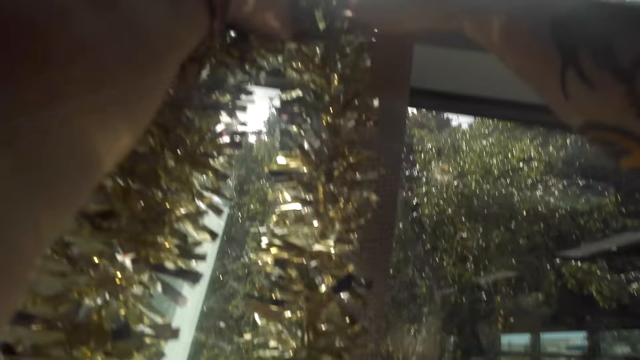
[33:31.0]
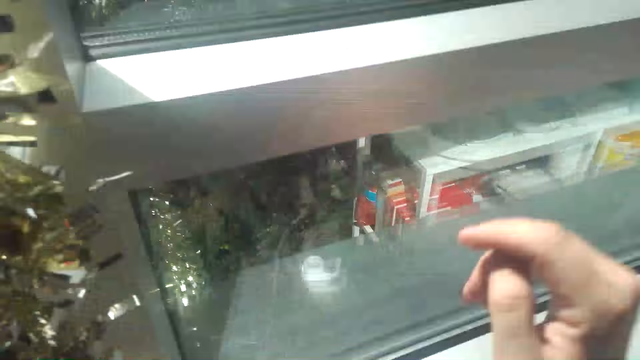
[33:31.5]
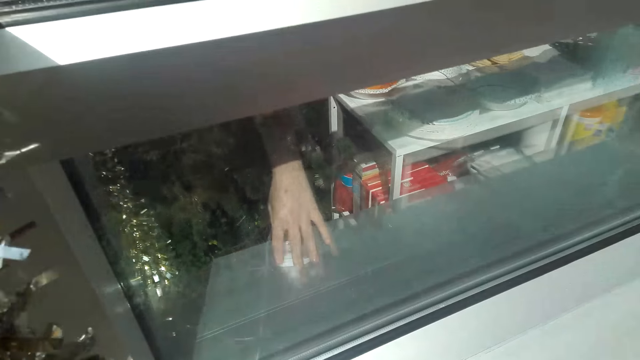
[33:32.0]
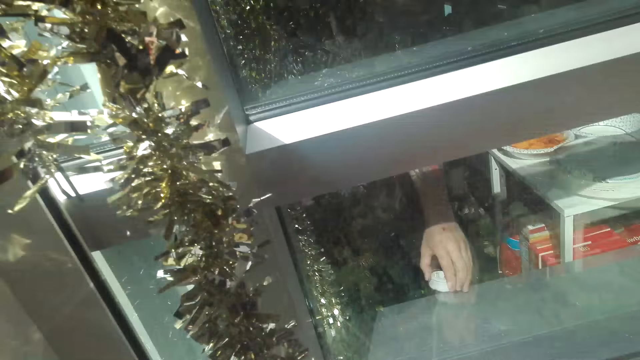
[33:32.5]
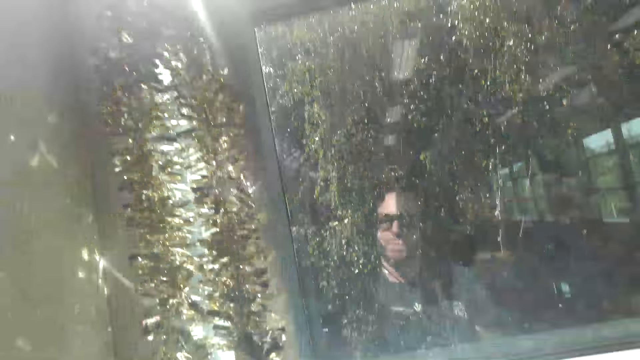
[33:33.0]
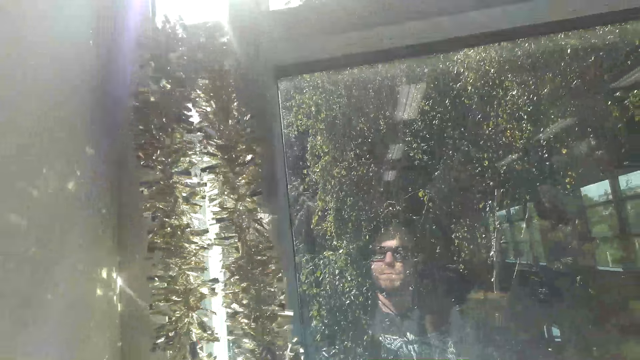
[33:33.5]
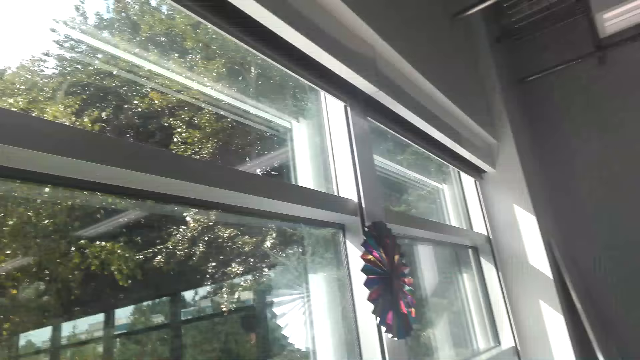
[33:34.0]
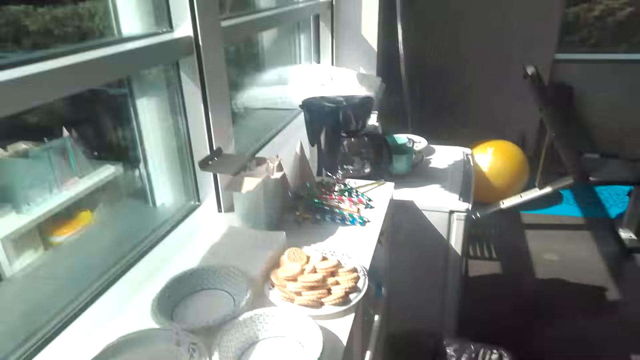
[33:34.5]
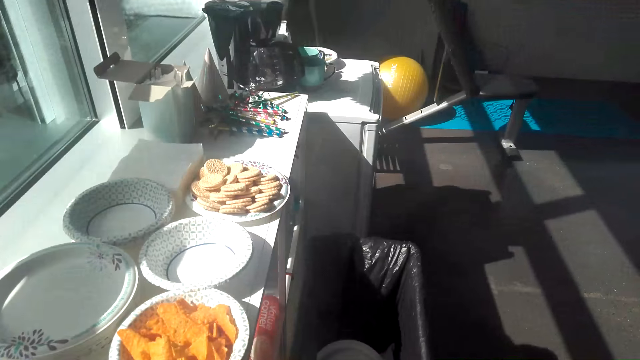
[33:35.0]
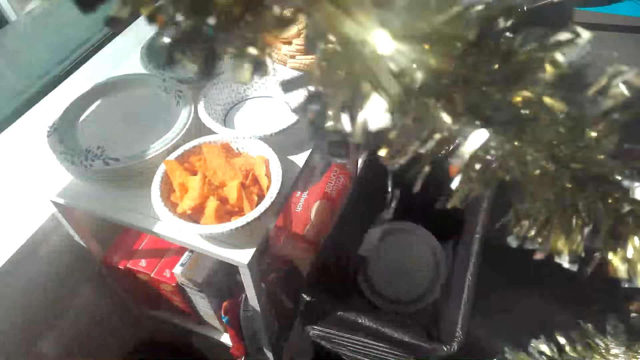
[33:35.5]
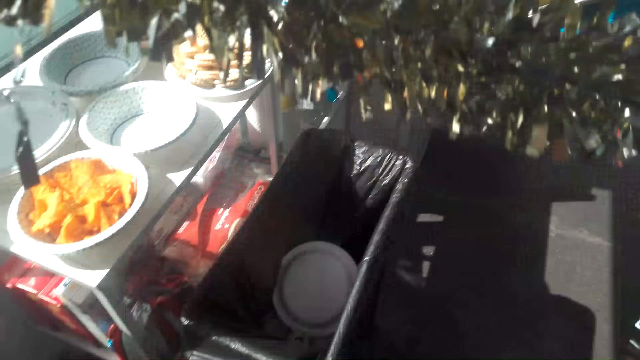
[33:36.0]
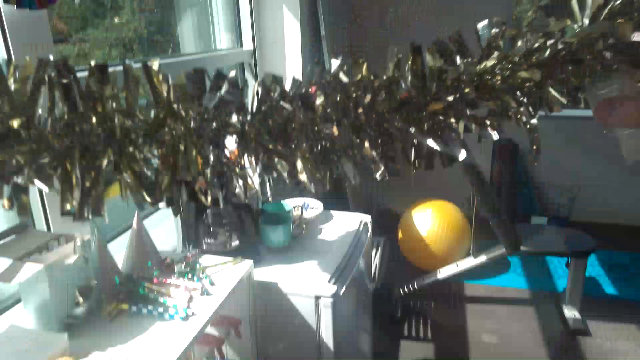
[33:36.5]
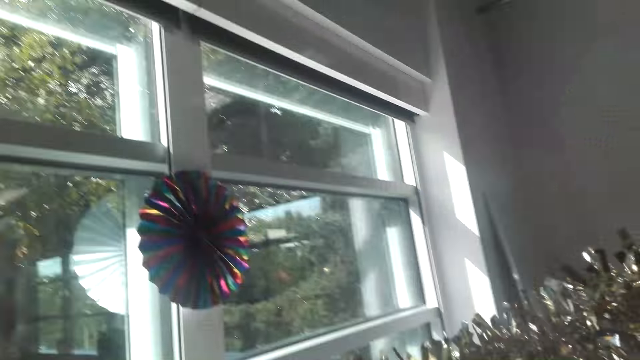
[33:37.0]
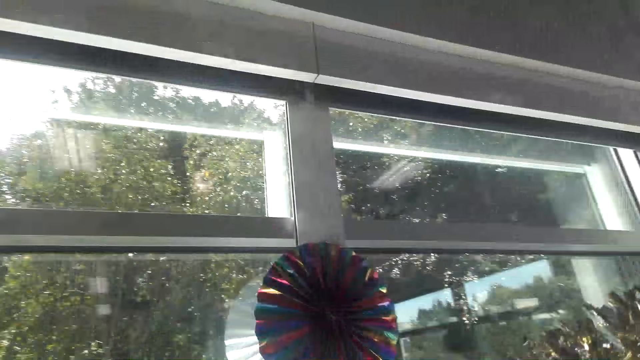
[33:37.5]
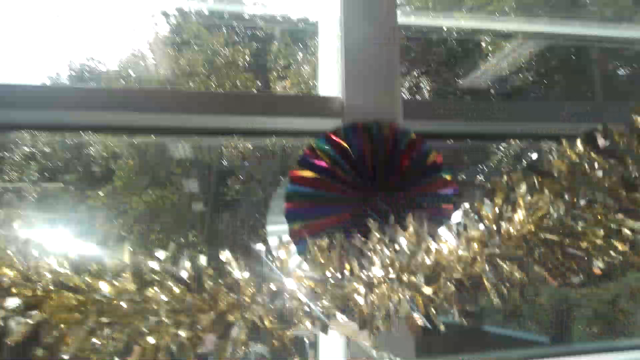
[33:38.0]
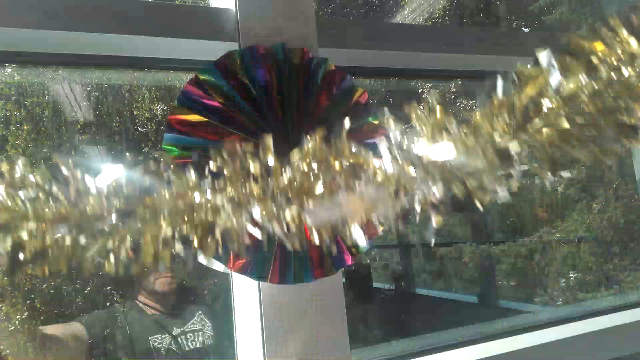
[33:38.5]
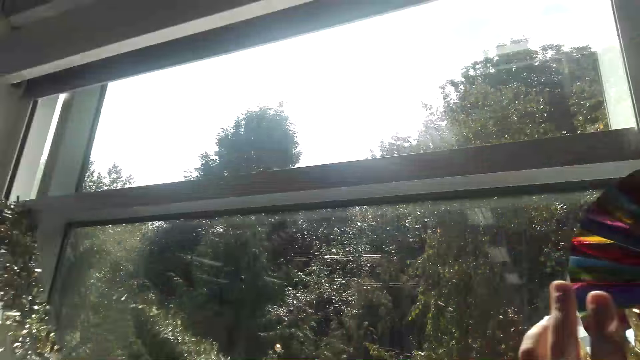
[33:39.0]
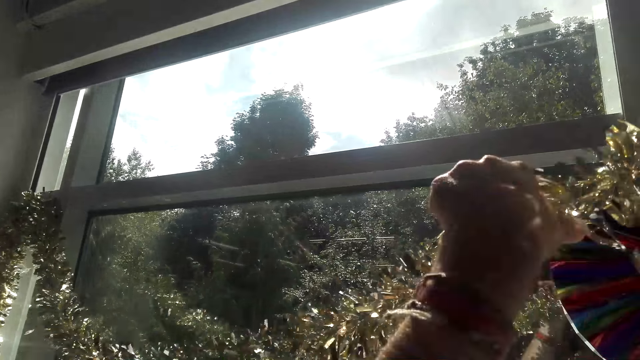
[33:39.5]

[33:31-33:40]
The camera wearer puts the hand down. They pick tape from the top of the wall. They walk around the room. They lift up the decorative ribbon.

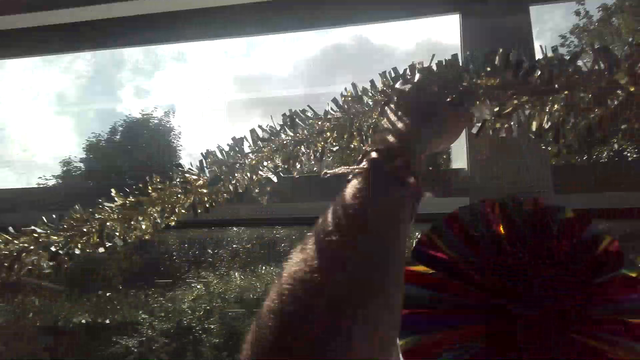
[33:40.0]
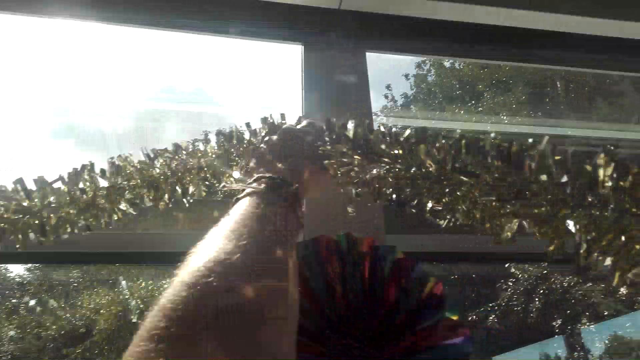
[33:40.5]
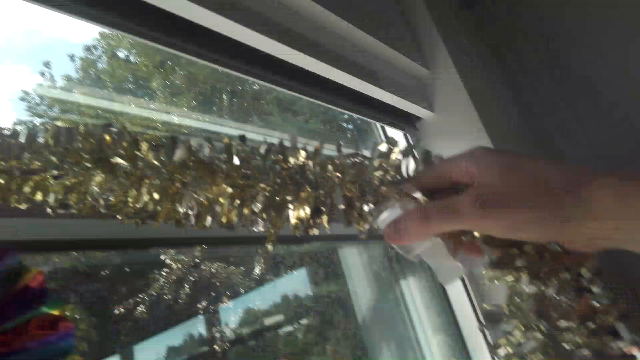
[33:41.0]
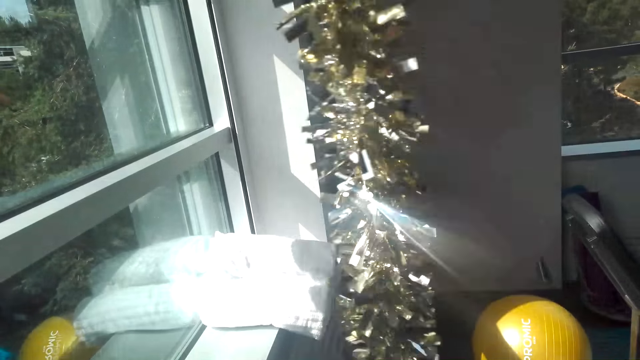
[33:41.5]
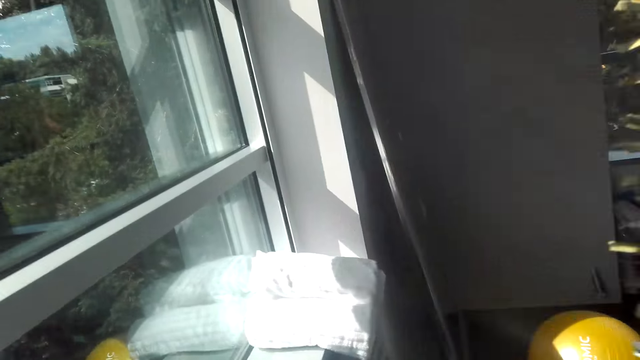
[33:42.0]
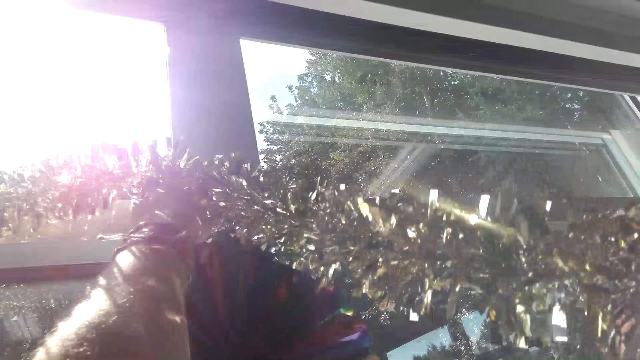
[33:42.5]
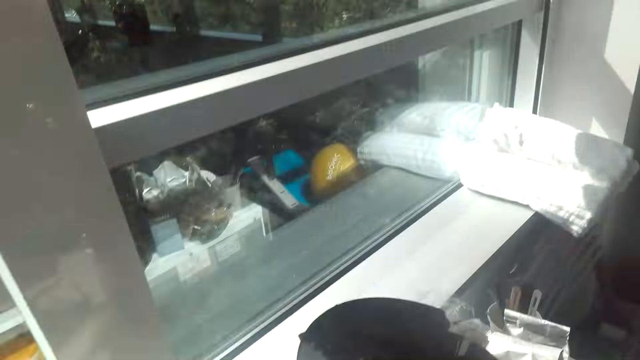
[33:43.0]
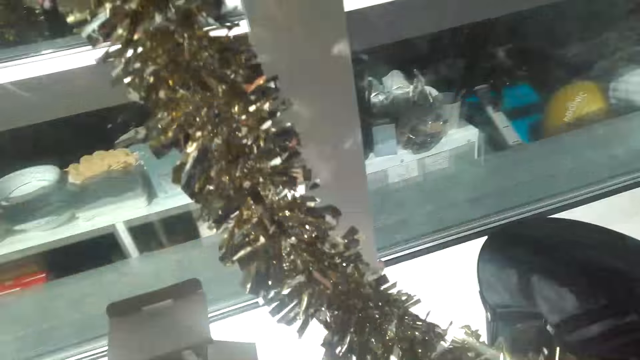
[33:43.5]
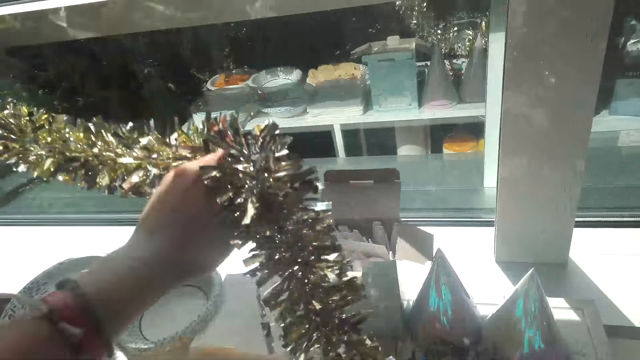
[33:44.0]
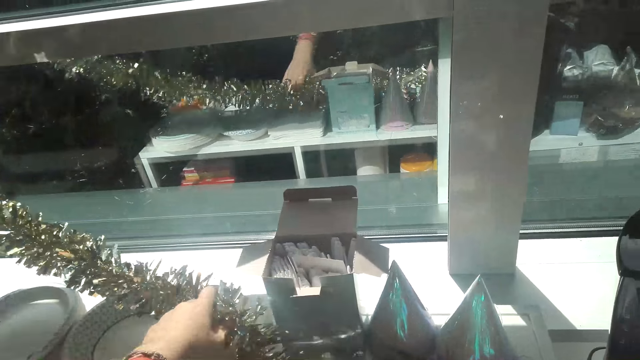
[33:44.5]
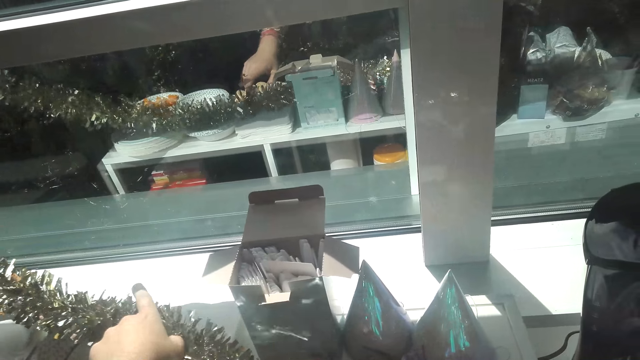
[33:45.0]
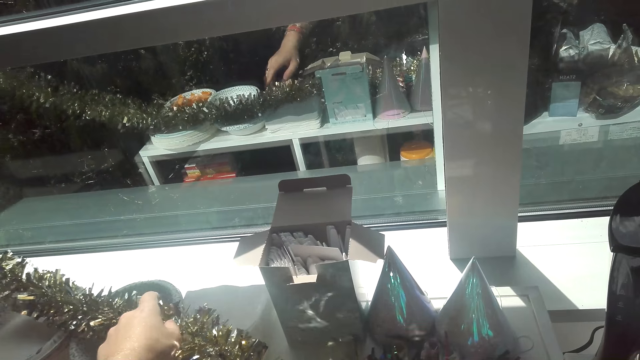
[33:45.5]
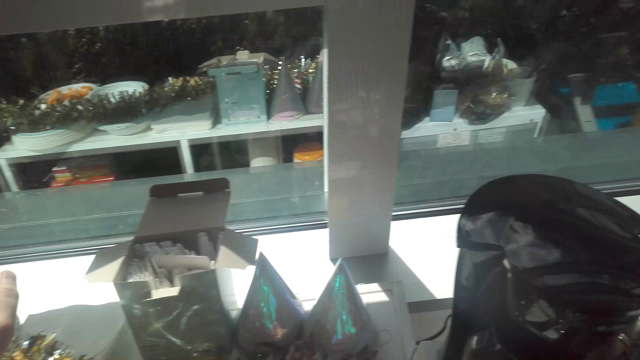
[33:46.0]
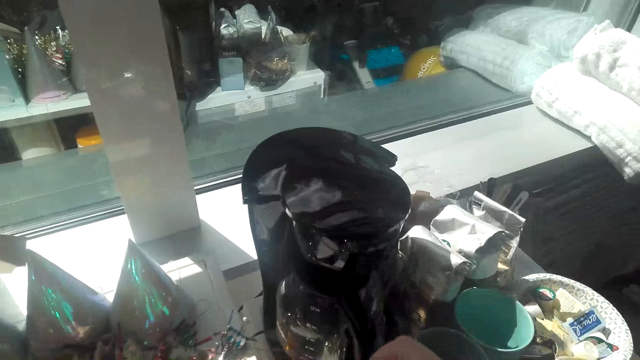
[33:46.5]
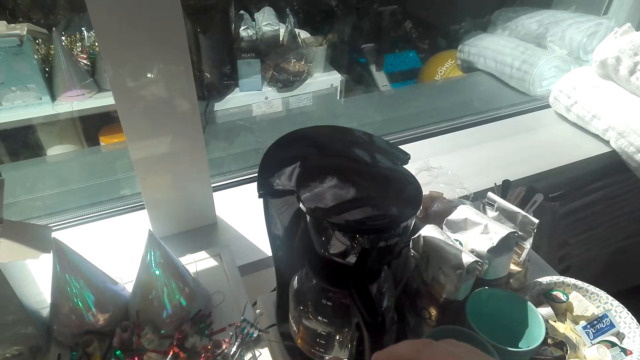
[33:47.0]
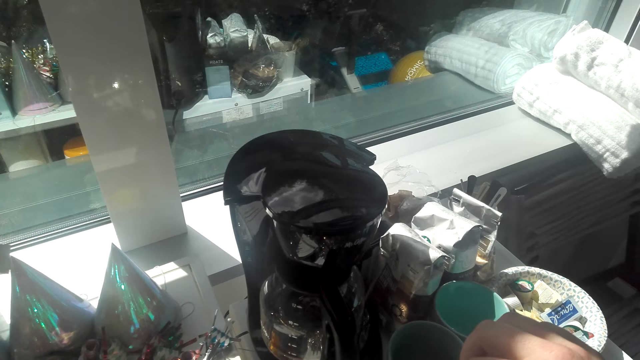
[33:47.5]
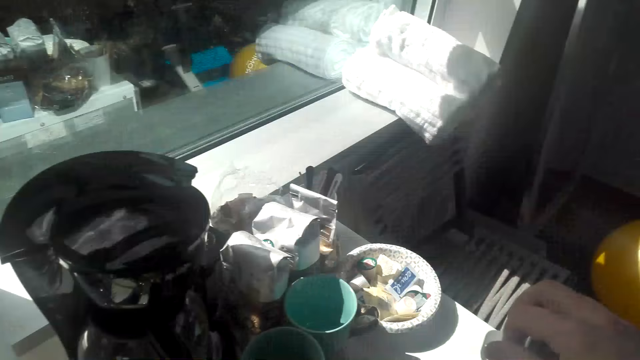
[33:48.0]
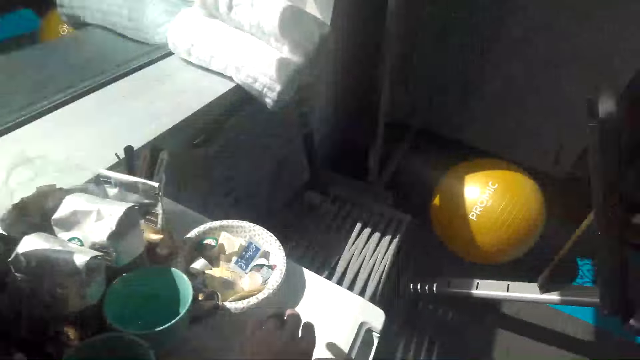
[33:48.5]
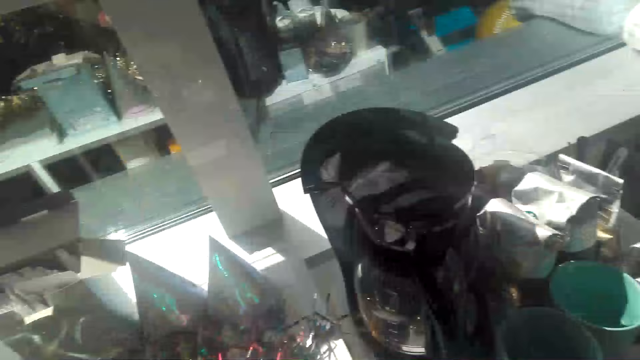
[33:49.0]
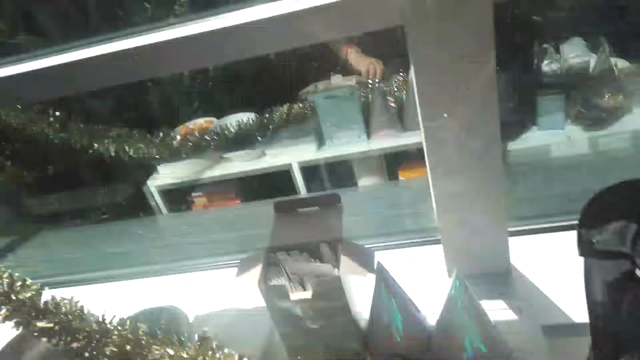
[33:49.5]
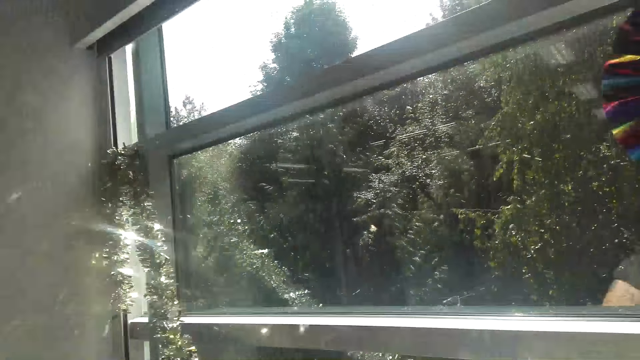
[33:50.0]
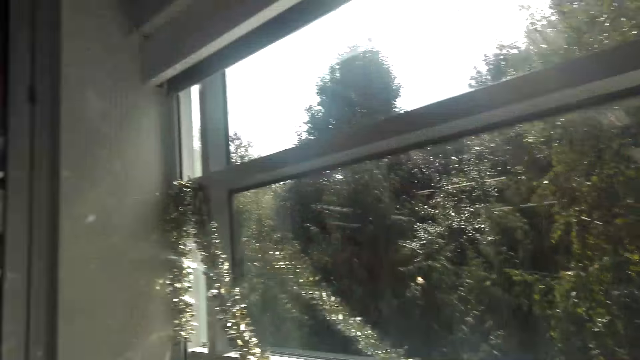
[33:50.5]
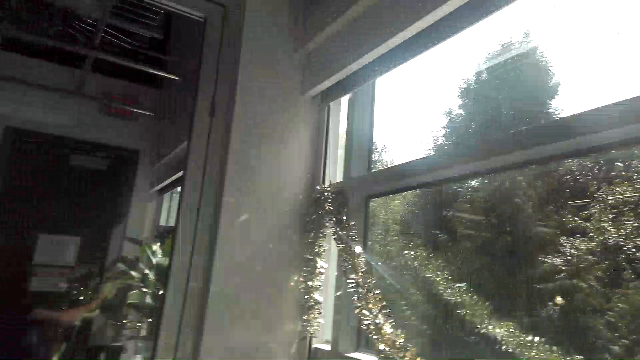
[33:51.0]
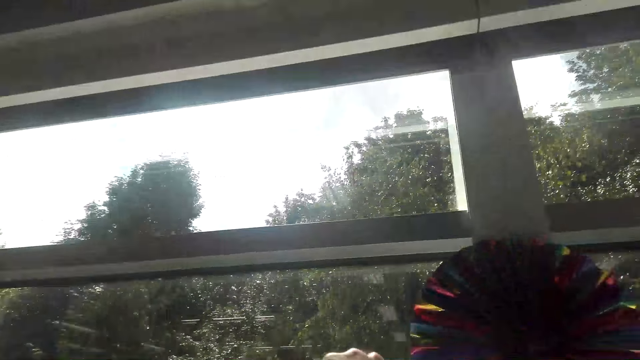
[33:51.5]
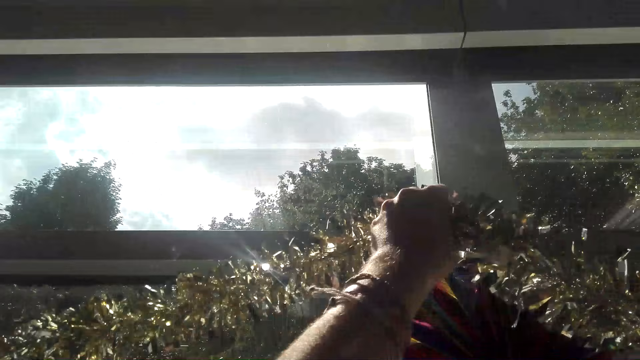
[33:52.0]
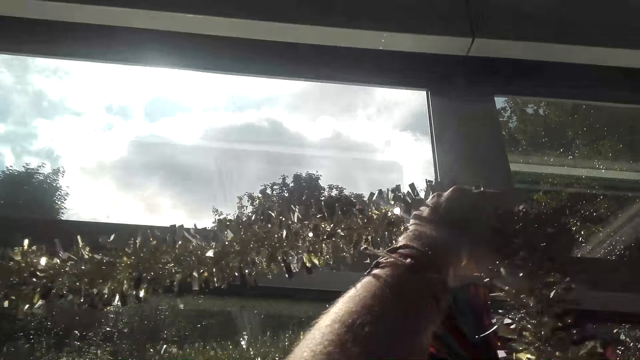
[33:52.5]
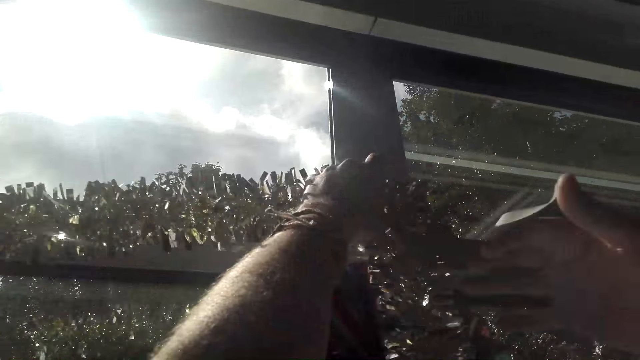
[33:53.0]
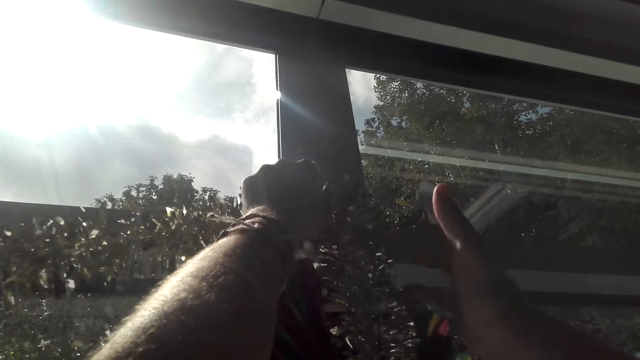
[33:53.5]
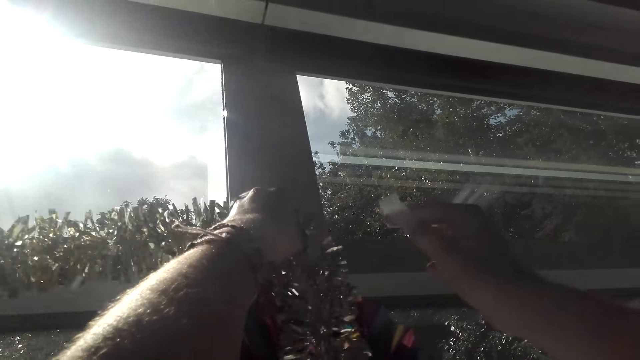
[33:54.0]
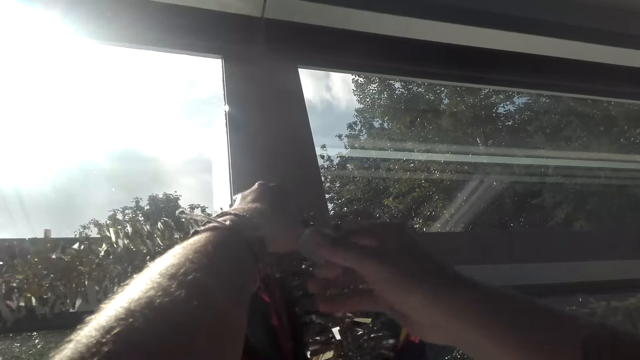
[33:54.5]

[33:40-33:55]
The camera wearer hangs the decorative ribbon on the window. They place a decoration on the wall. They lift up the decorative ribbon. They put the decorative ribbon down. They place the decoration on the top of the wall. They walk around the room. They look around the house. They hang the decorative ribbon on the window. They place the decoration on the wall.
